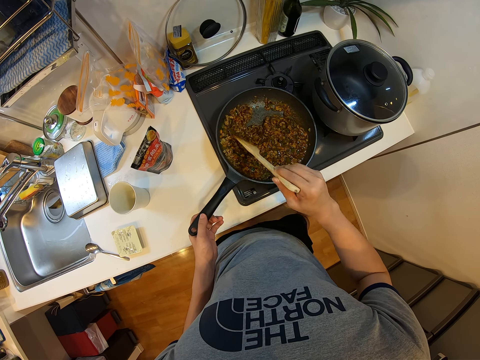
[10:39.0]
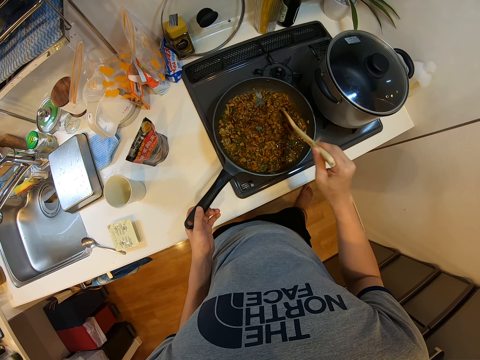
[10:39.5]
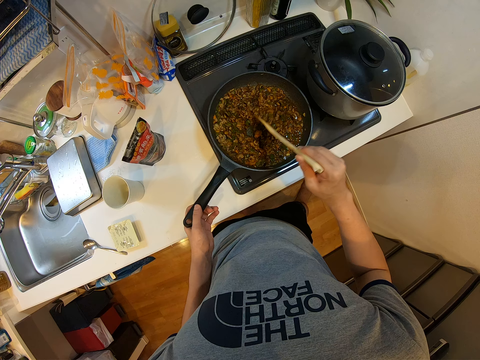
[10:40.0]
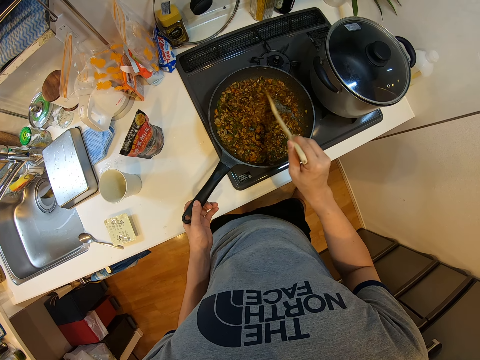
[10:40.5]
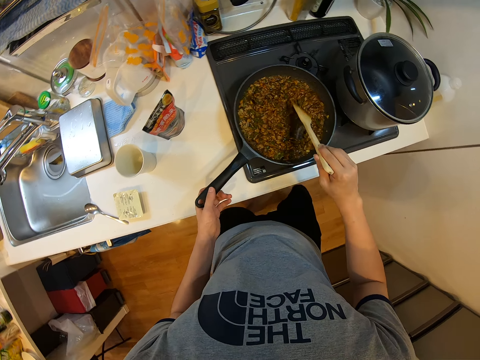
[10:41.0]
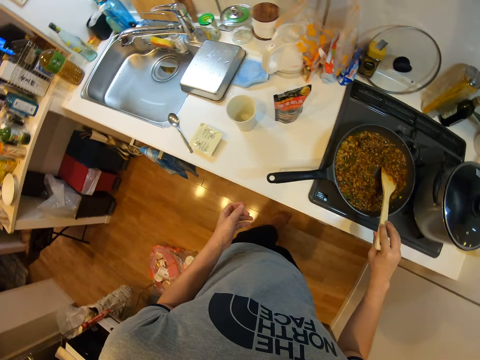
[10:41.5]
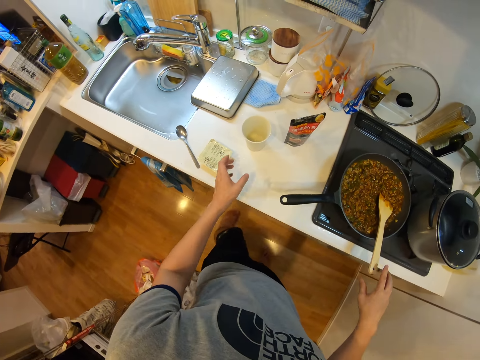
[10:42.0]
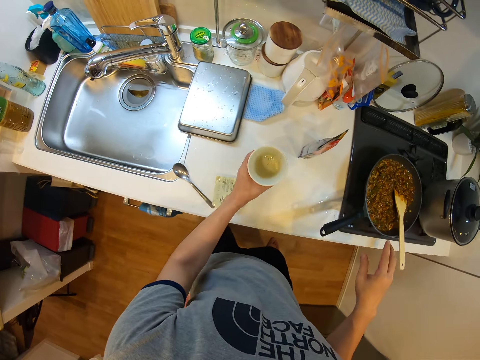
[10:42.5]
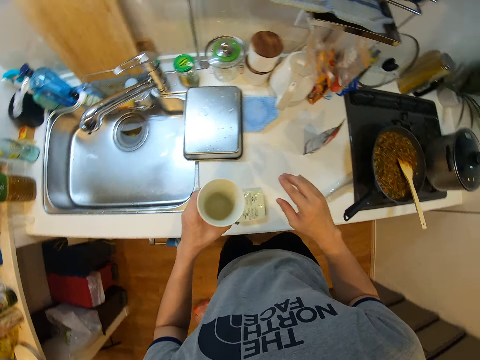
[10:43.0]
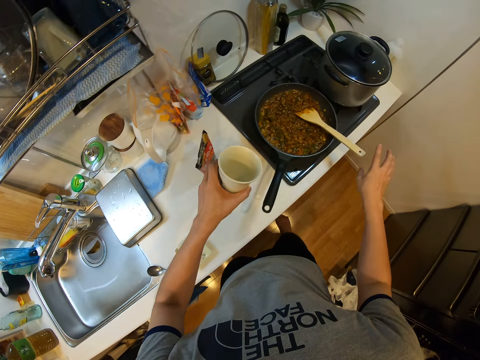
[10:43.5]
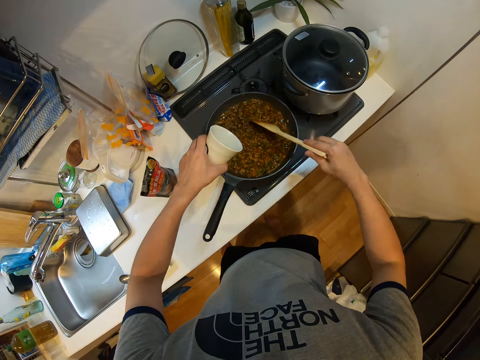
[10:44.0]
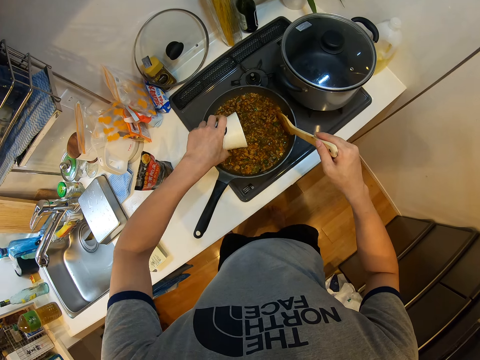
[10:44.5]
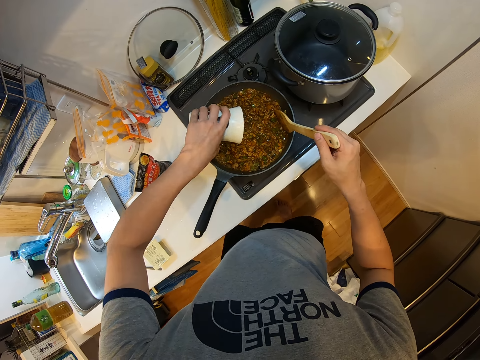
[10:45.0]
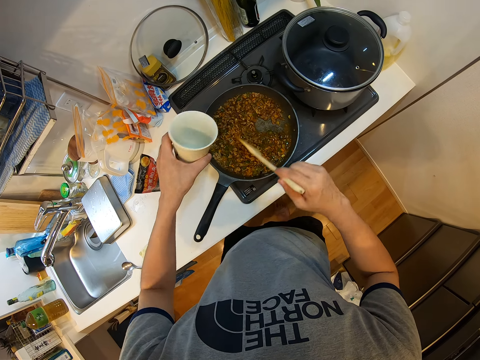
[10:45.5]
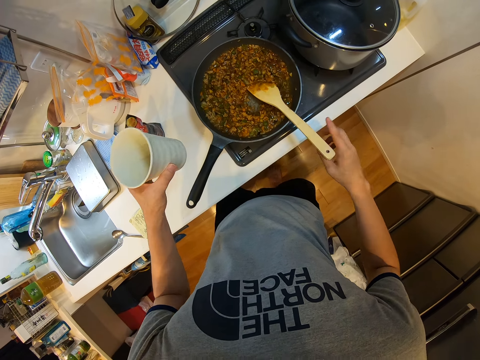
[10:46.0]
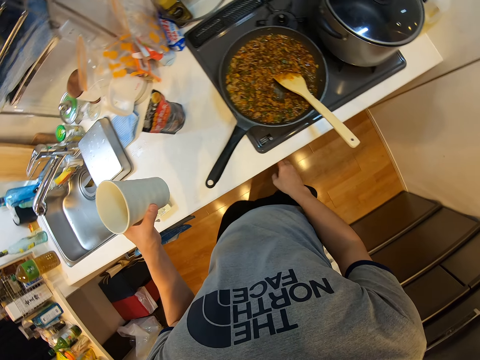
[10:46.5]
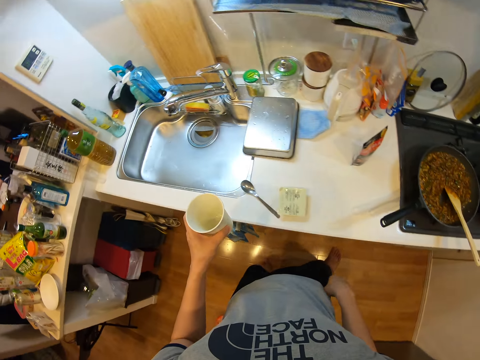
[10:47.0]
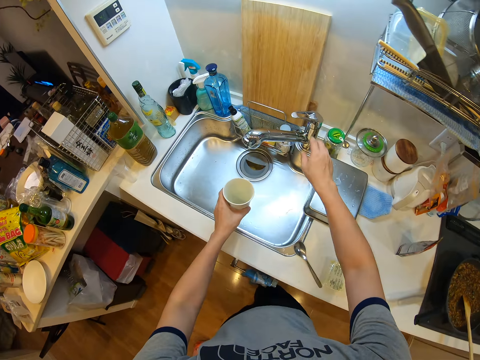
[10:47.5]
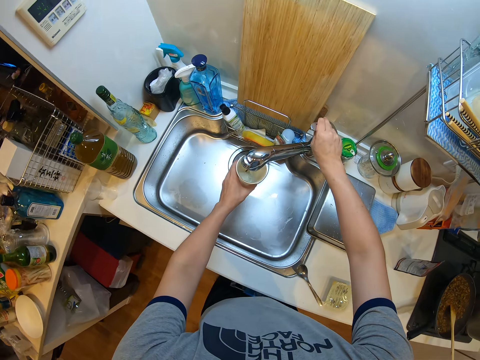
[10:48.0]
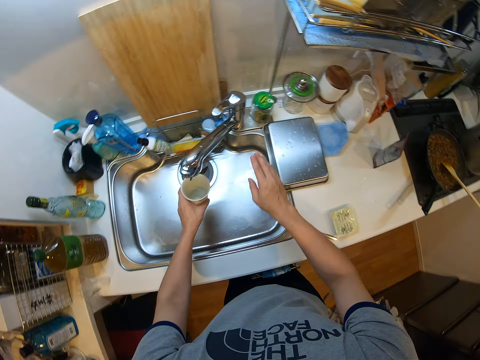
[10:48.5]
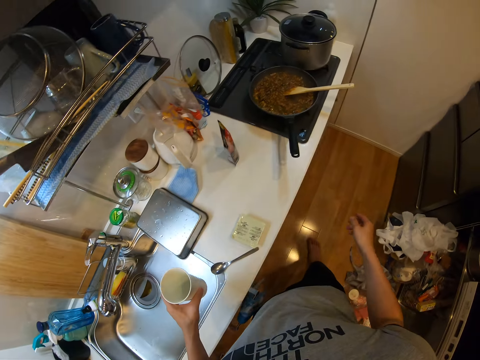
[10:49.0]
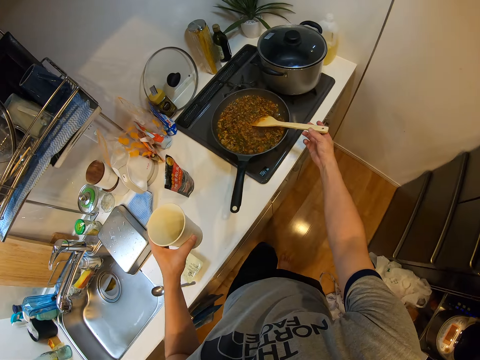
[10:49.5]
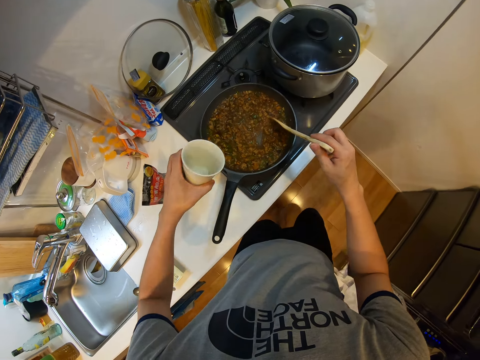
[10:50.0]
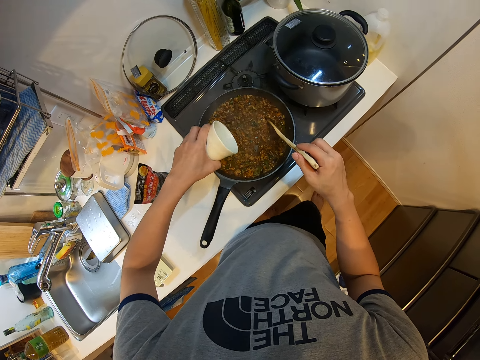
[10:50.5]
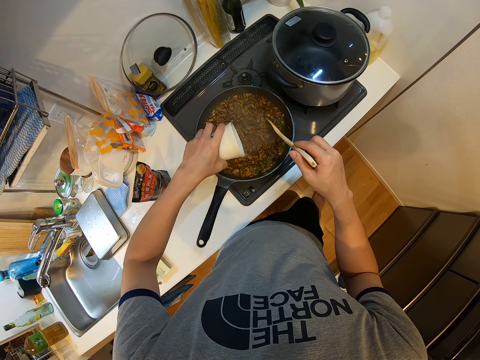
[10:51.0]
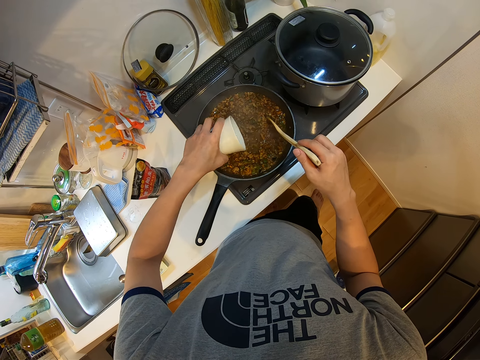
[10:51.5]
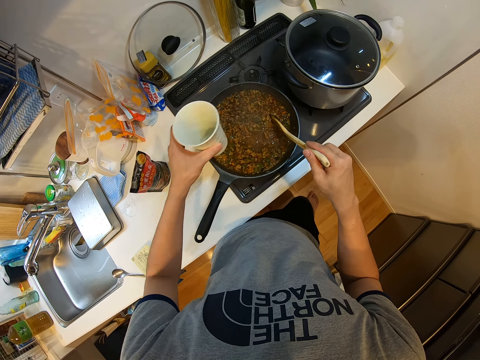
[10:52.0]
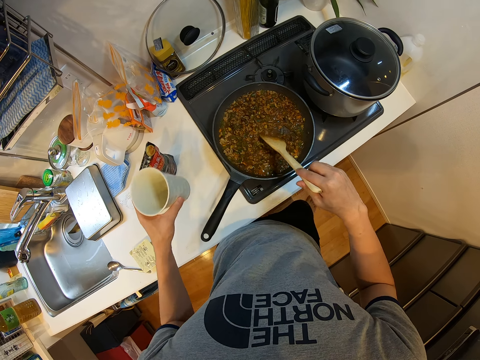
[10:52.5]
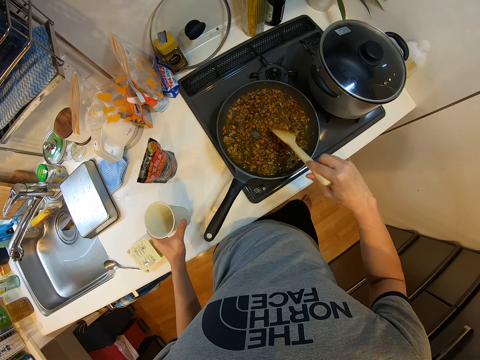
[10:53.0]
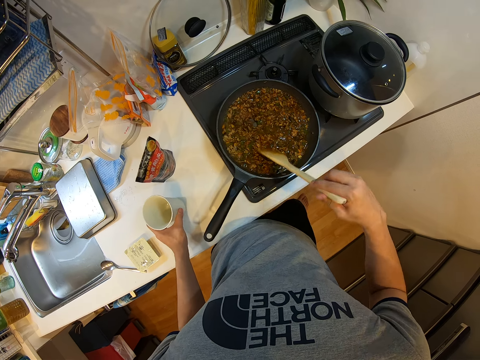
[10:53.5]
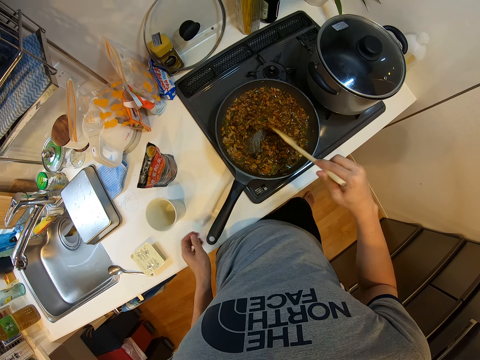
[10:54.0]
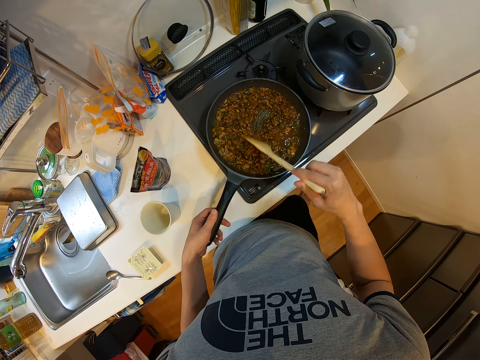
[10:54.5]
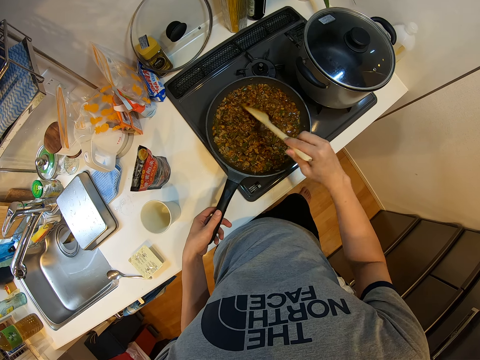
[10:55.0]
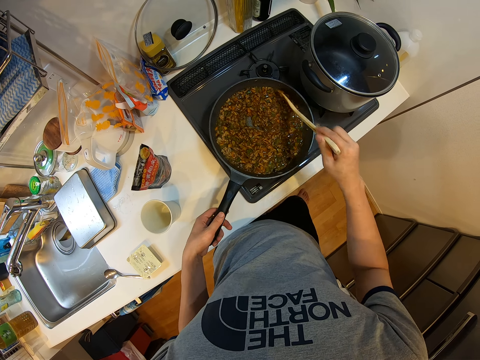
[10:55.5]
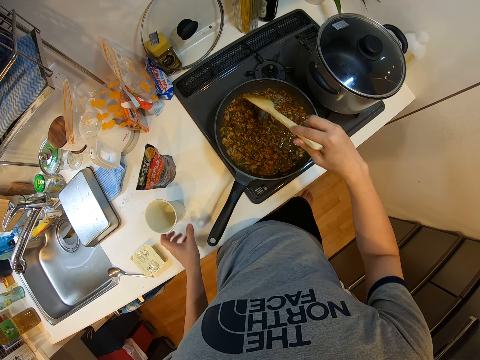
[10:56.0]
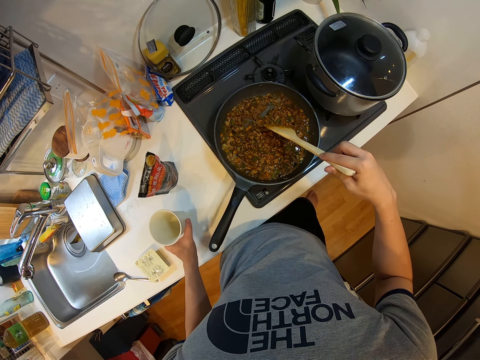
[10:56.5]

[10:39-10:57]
The camera wearer lets go of the wooden spatula or ladle in the cooking pot or frying pan. He makes a step and picks up the ceramic shot glass or cup from the kitchen top with his left hand. He holds the wooden spatula with his right hand. He pours water on the cooking pot with the ceramic shot glass. He stirs the food in the frying pan with the wooden ladle. He holds the ceramic shot glass with his left hand. He adjusts the cooker knob with his right hand. He walks to the sink. He turns on the tap with his right hand. He places the cup under the tap. He puts water on the ceramic shot glass. He turns off the tap with his right hand. He walks to the gas cooker. He holds the wooden ladle with his right hand. He lifts the wooden spatula. He pours water on the cooking pot with the ceramic shot glass. He stirs something on the cooking pot with the wooden spatula. He places the ceramic shot glass on the kitchen top. He stirs the food in the frying pan with the wooden ladle. He holds the cooking pot handle with his left hand. He stirs something on the cooking pot with the wooden spatula. He picks up the ceramic shot glass from the kitchen top.

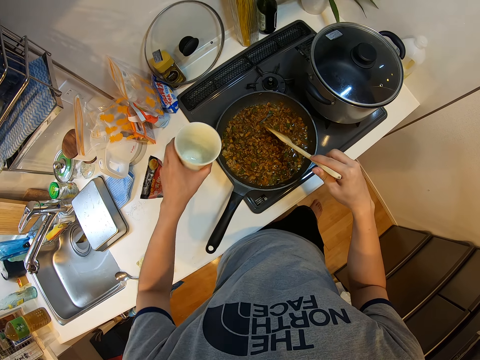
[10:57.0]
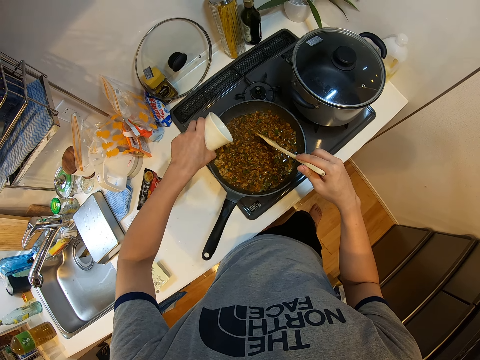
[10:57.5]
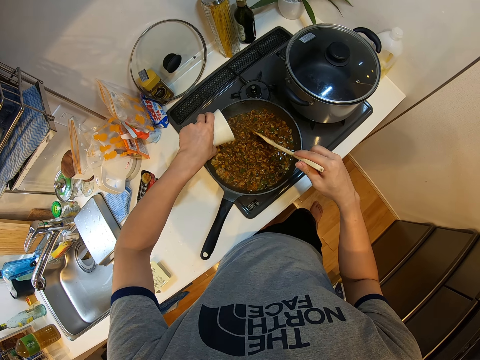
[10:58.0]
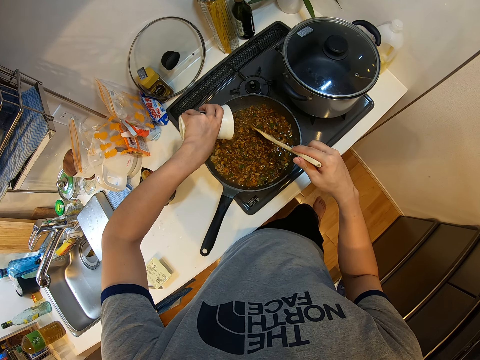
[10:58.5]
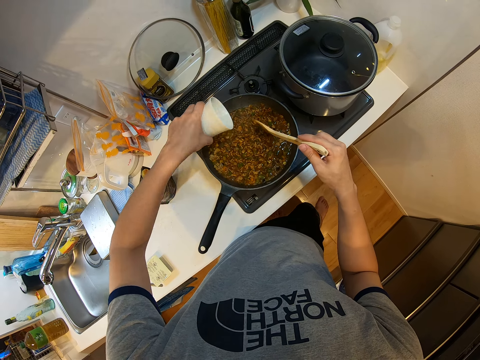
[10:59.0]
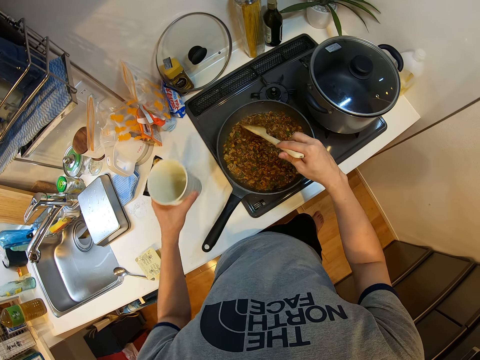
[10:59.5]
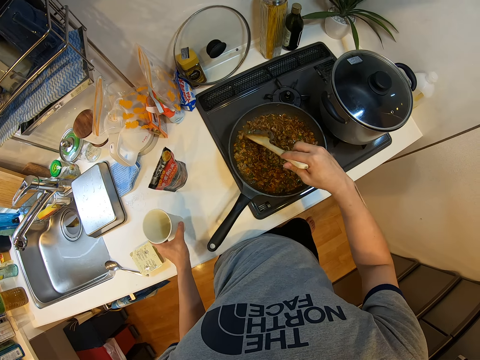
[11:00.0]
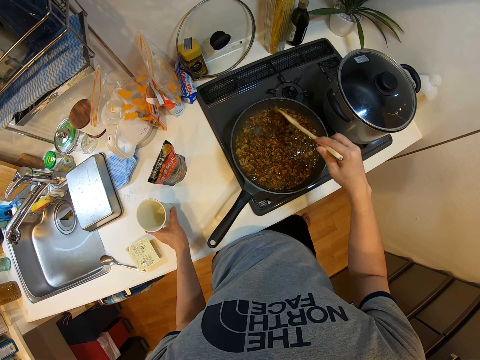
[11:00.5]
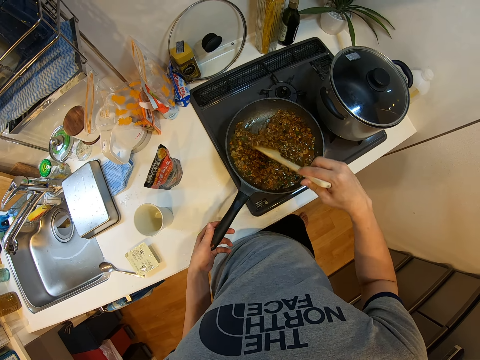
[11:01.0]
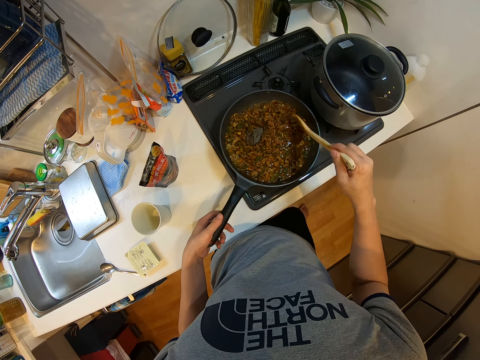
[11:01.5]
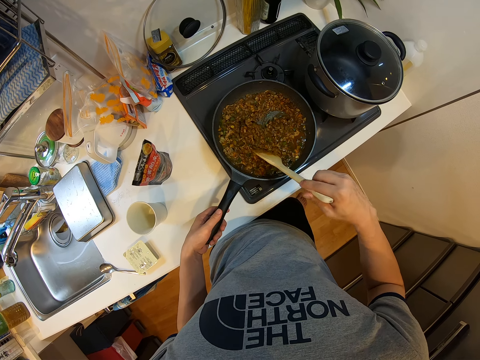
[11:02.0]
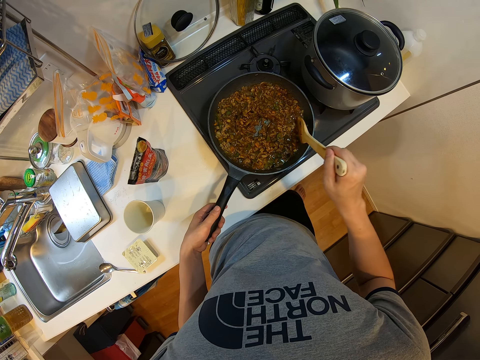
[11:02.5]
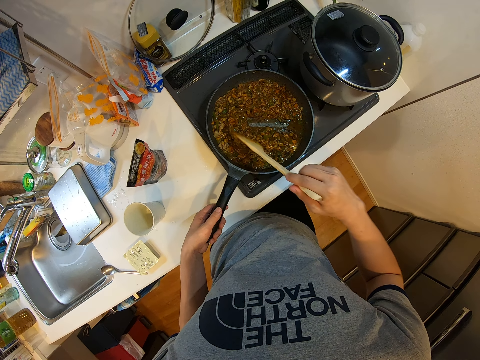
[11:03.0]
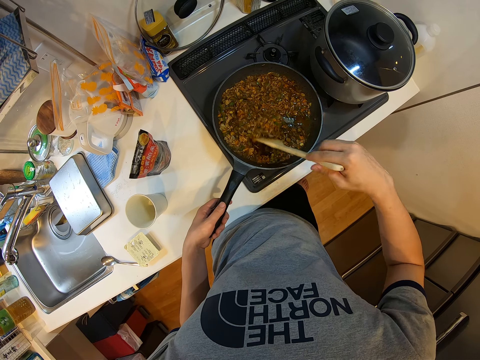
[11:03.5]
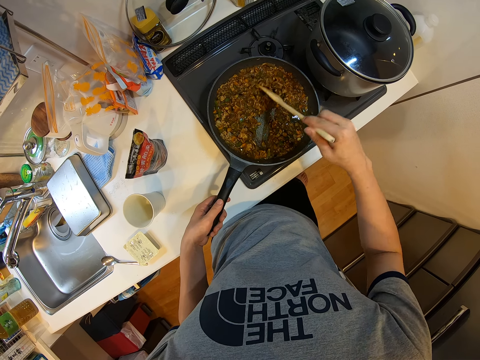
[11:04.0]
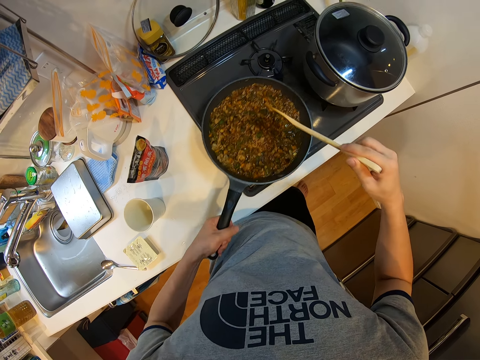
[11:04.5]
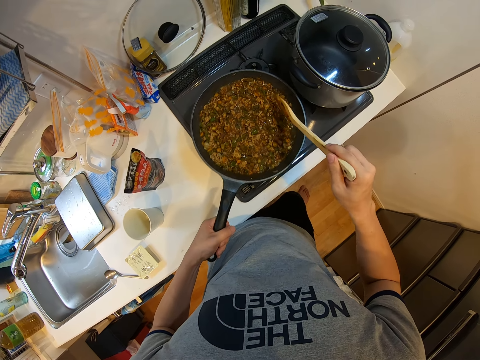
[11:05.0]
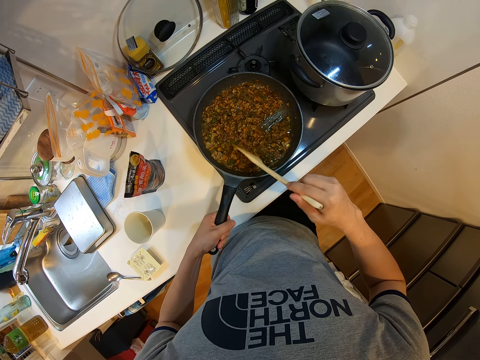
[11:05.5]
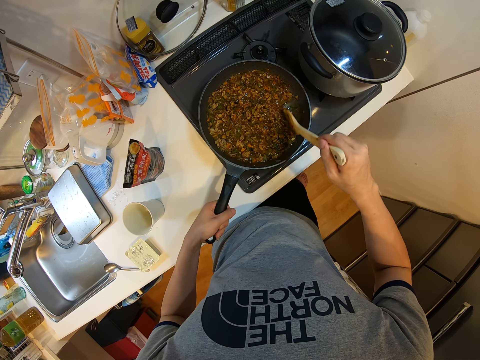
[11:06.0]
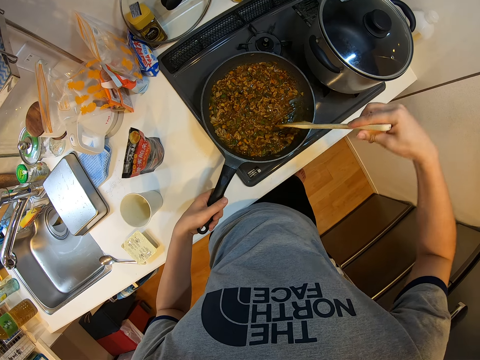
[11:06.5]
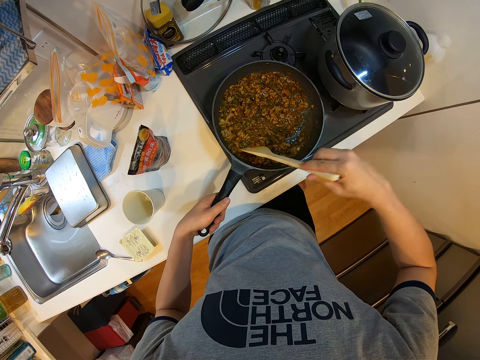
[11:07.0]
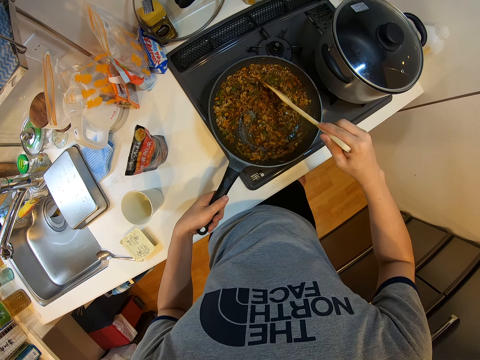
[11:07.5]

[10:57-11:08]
The camera wearer picks up the cup on the table with his left hand. He pours water from the cup into the frying pan. He places the cup on the table and stirs the food in the frying pan or cooking pot with the wooden ladle. He holds the cooking pot handle with his left hand. He stirs the food in the frying pan with the wooden ladle again. He lifts and shakes the cooking pot with his left hand. He places the cooking pot on the cooking gas. He stirs the food in the frying pan with the wooden ladle.
